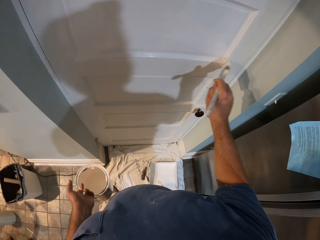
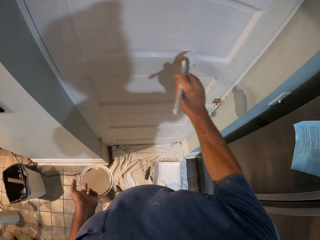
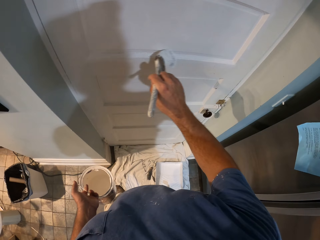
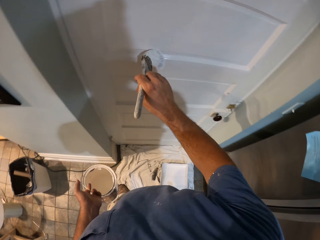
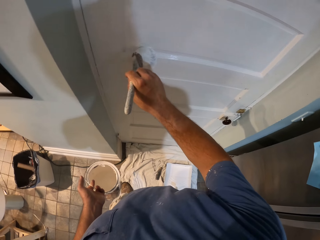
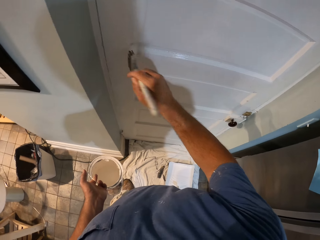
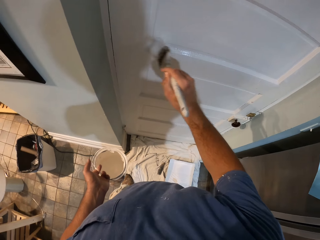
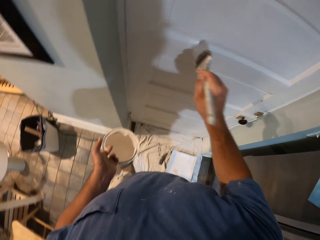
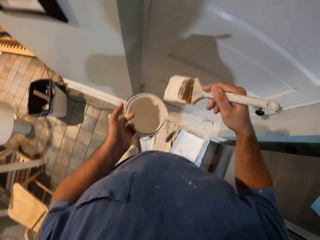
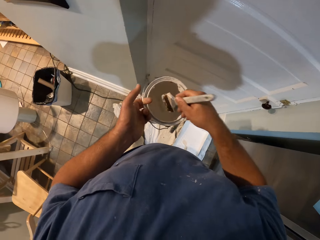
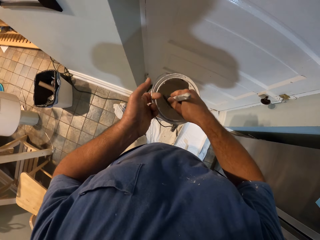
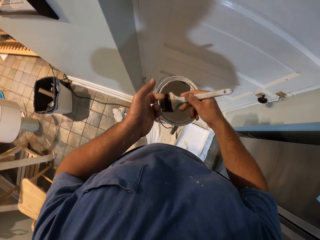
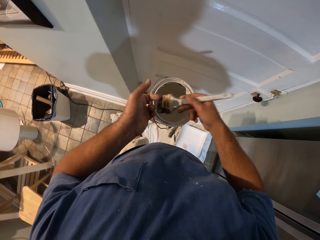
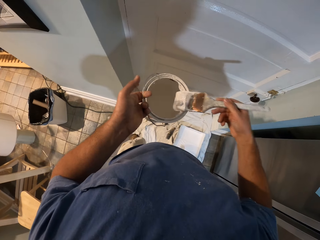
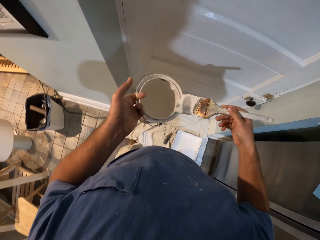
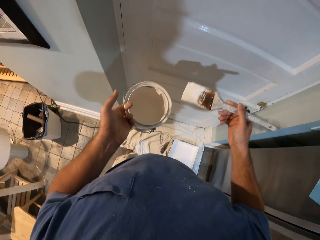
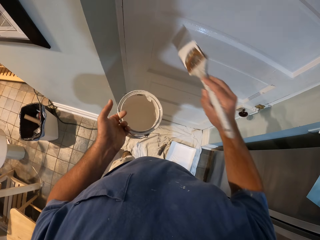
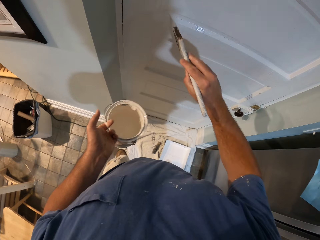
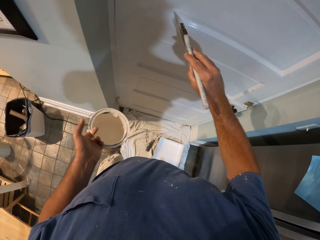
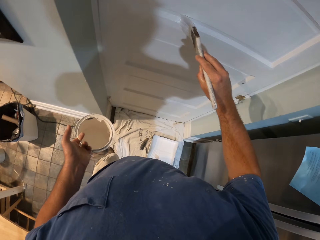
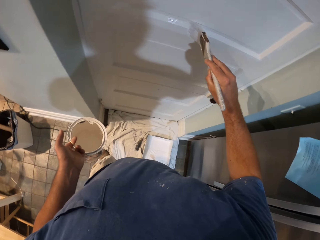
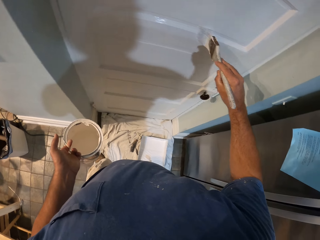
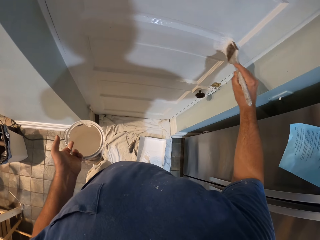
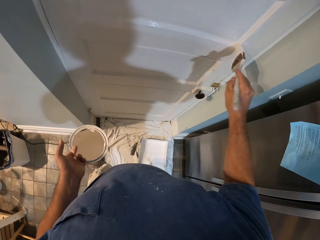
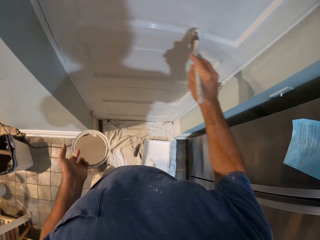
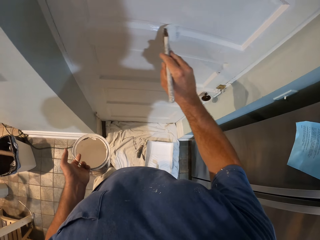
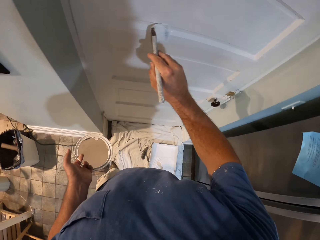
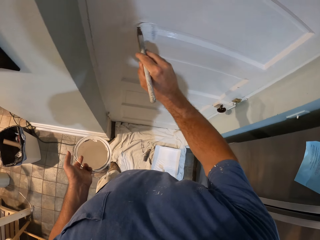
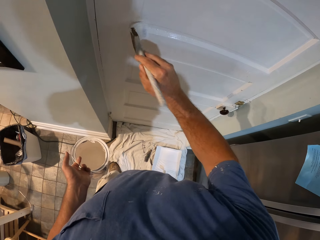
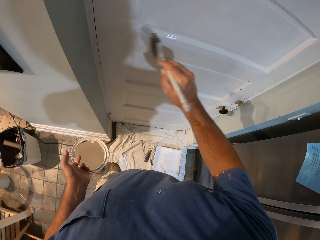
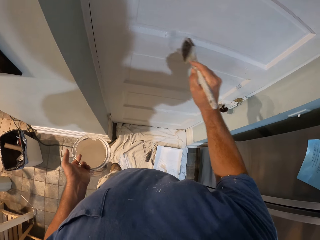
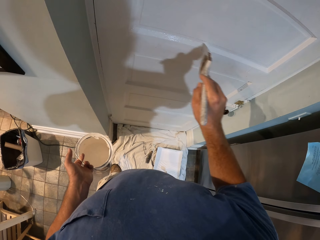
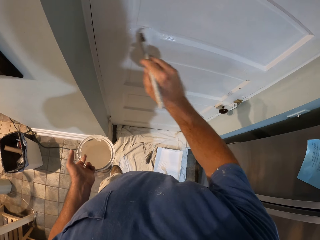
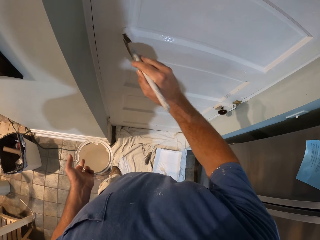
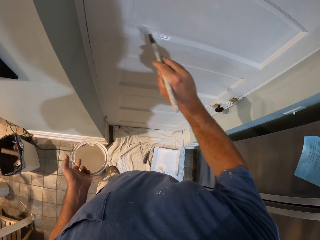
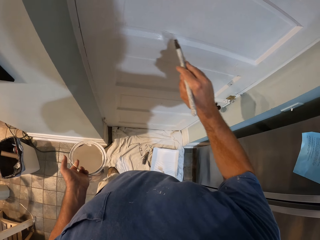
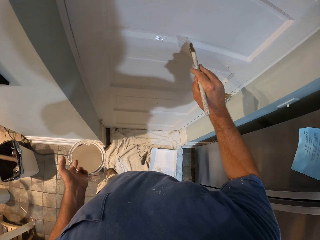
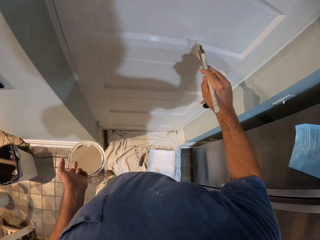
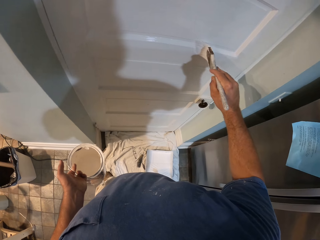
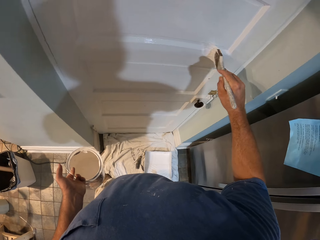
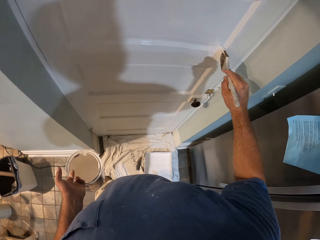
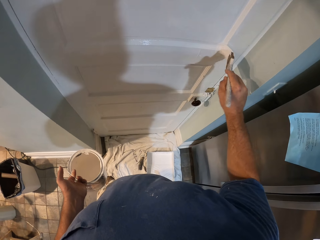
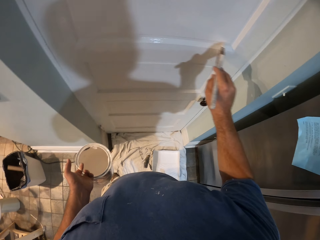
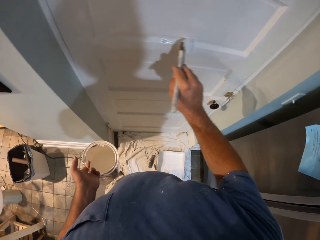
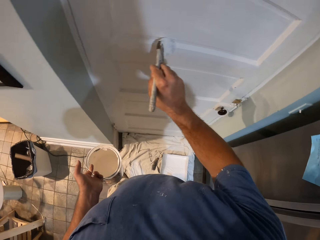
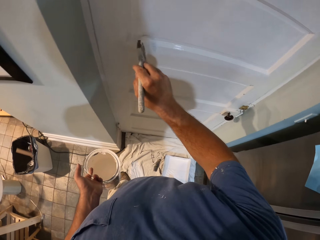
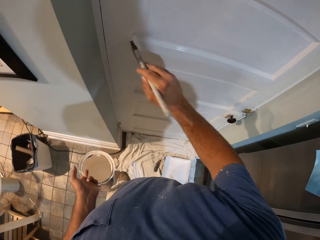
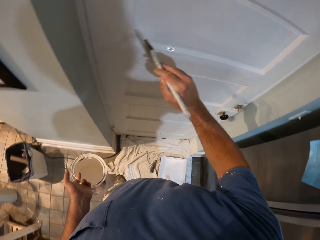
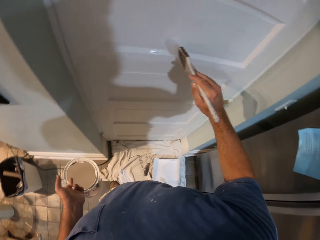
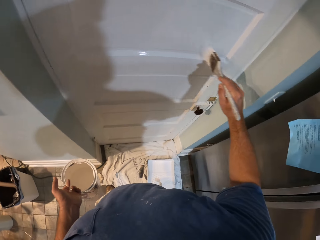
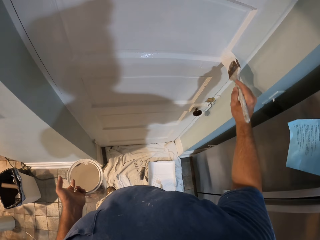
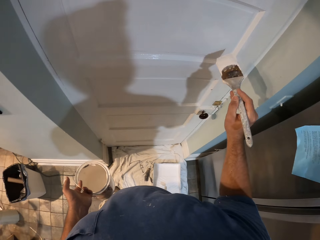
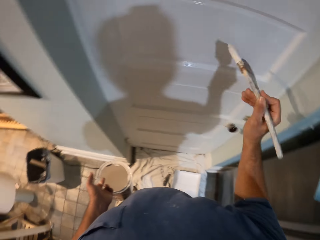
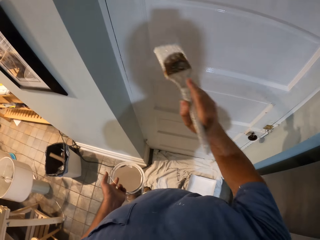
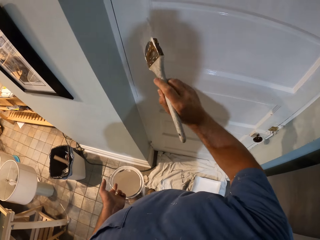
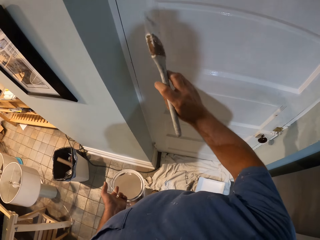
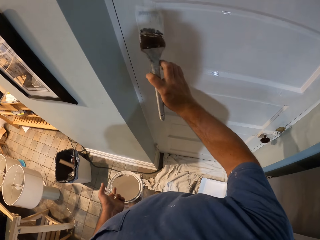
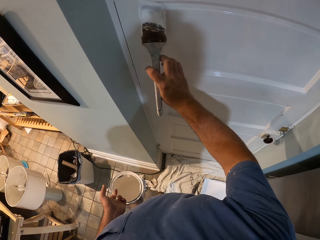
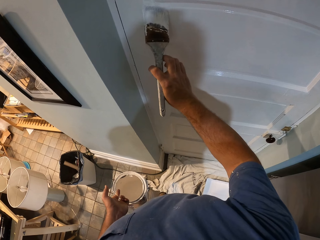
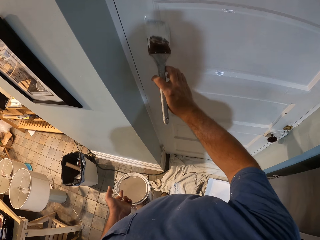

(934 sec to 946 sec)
The camera wearer dips the brush in his right hand into the paint container in his left hand. He paints the door with the brush in his right hand.

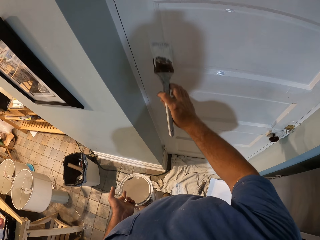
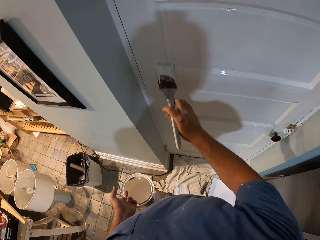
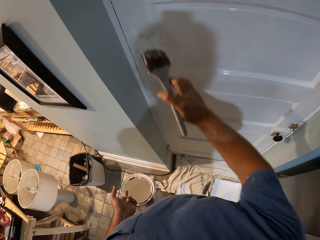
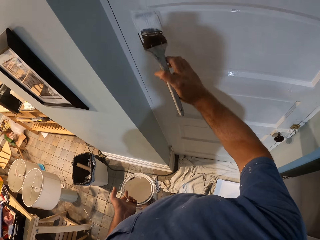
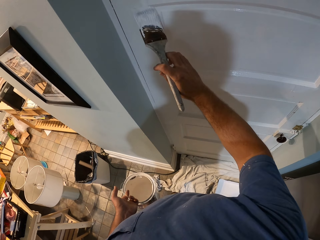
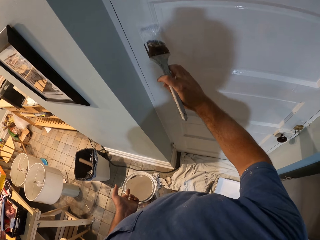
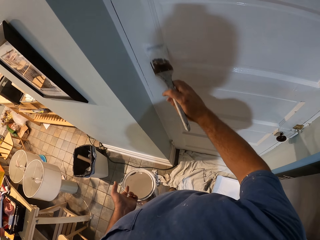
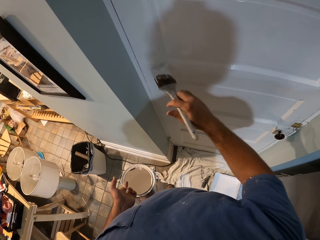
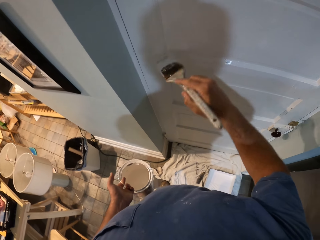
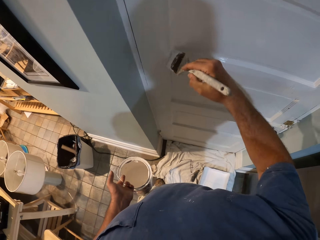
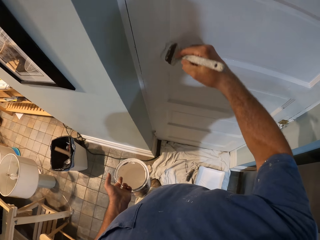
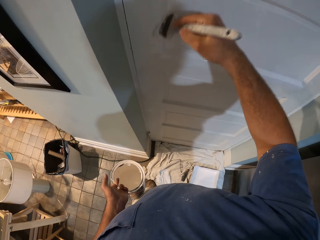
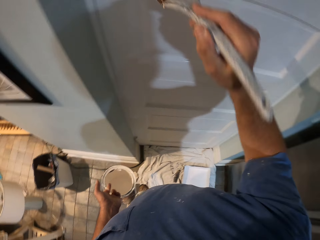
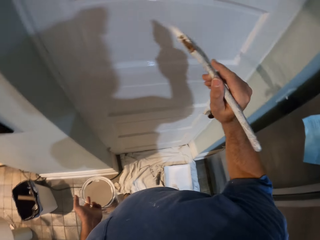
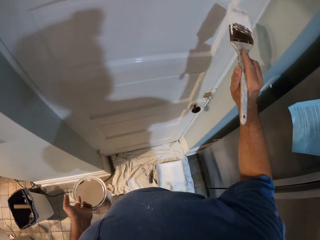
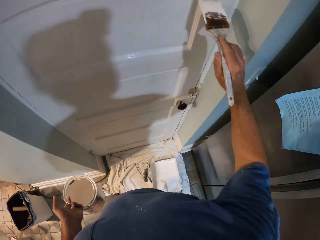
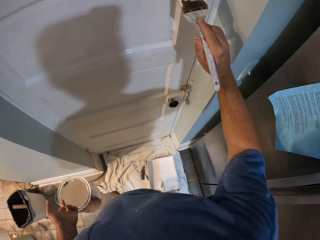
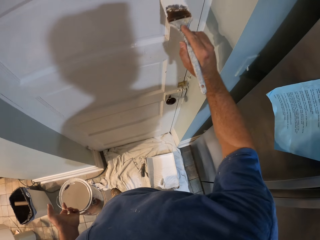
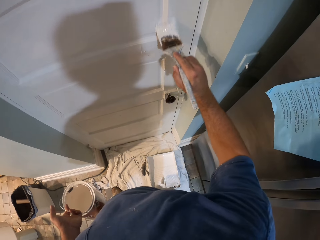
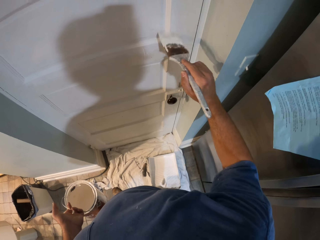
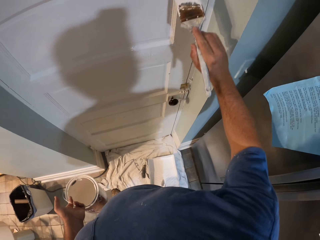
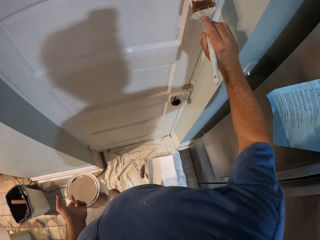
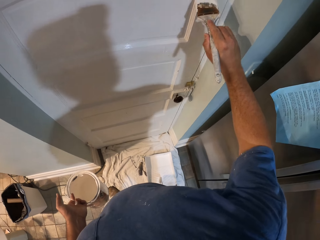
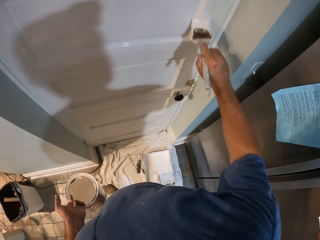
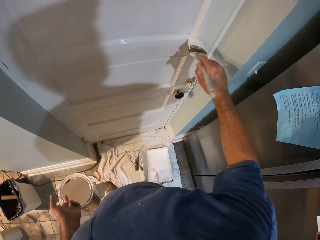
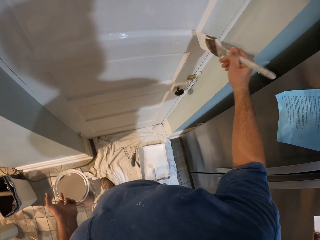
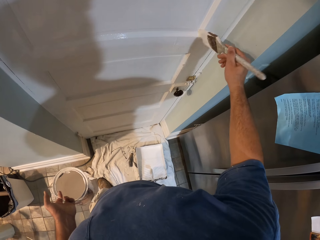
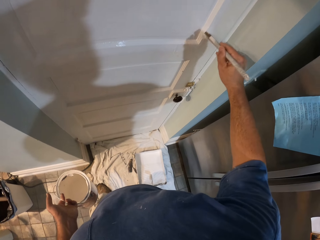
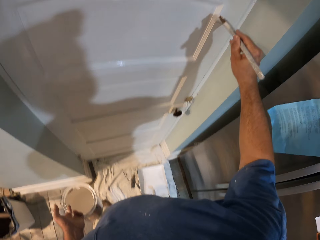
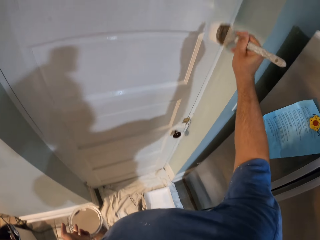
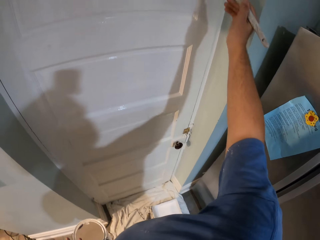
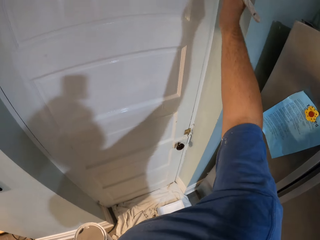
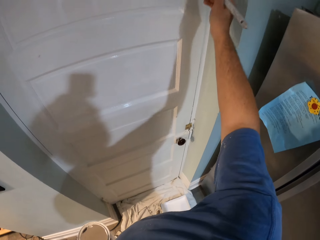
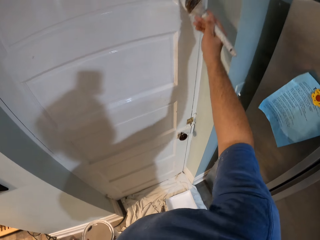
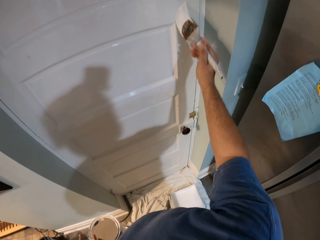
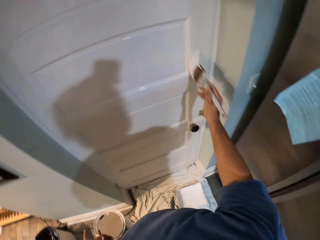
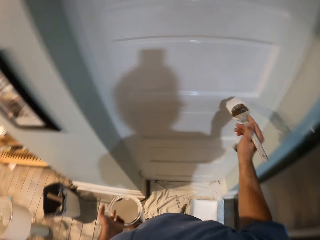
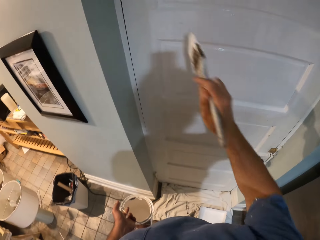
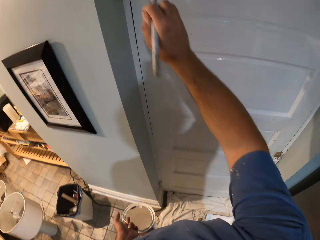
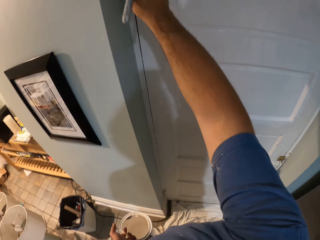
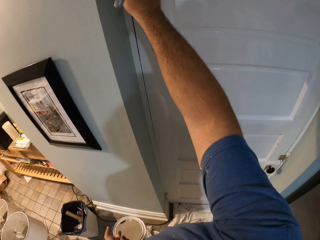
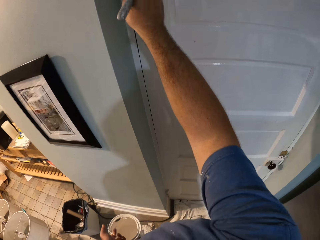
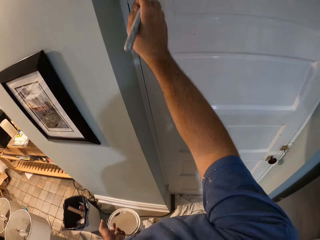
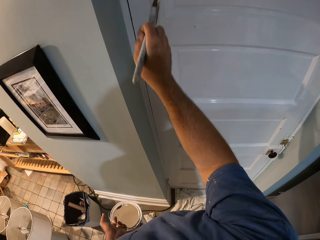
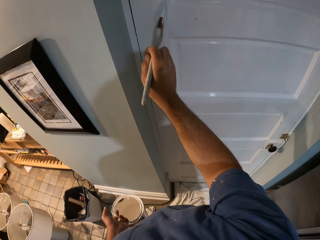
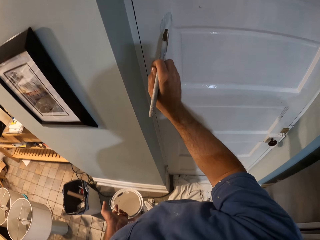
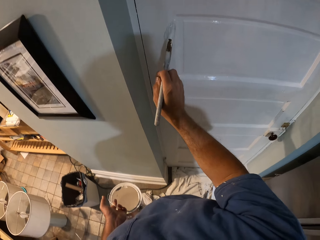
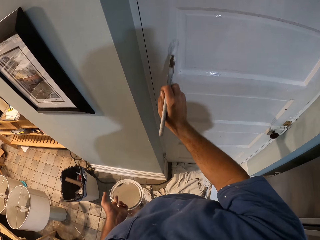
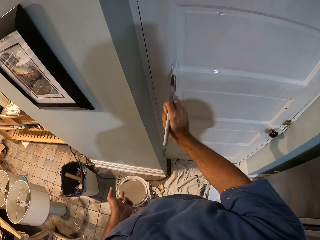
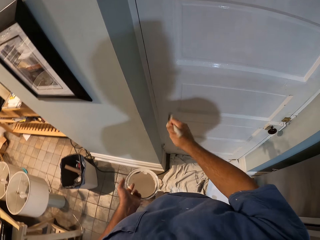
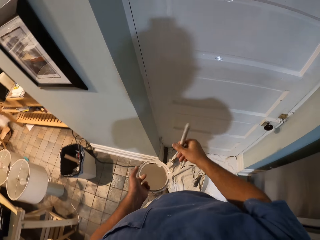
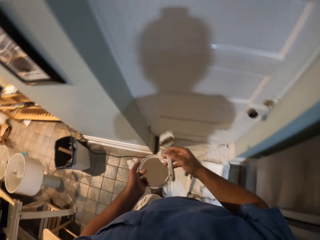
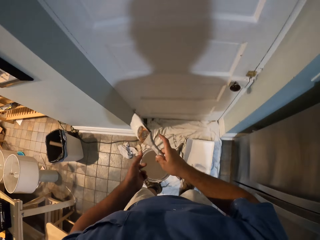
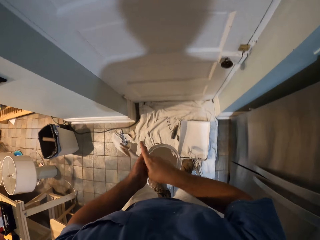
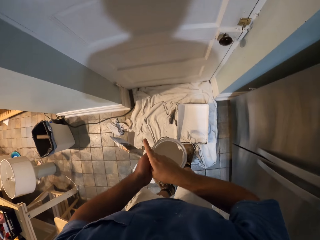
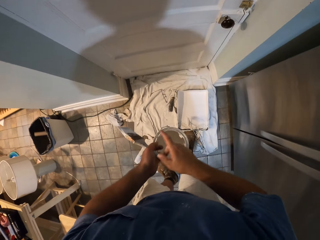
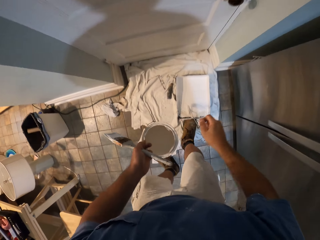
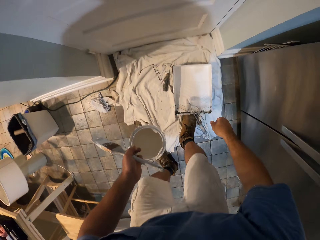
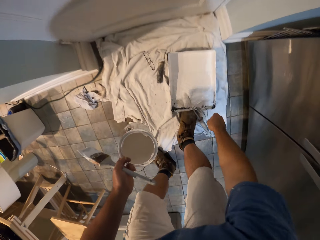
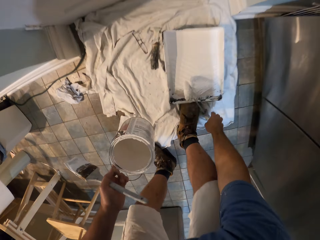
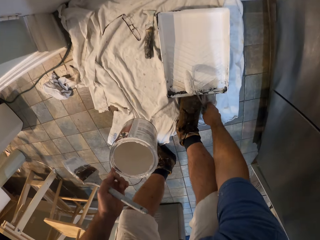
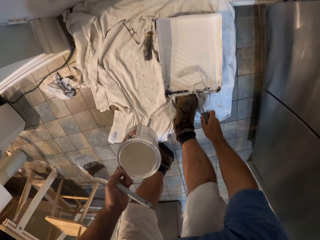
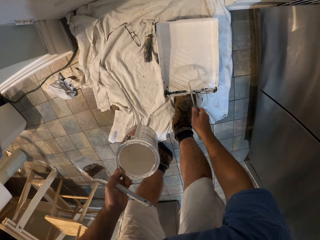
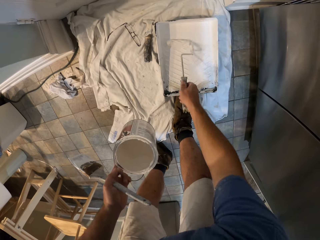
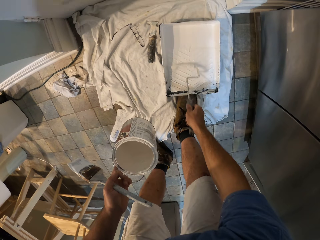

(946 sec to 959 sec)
The camera wearer passes the brush in his right hand to his left hand. He rolls another brush with his right hand in the paint container on the floor.
